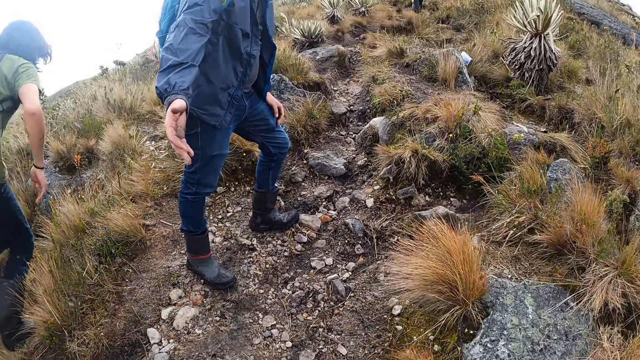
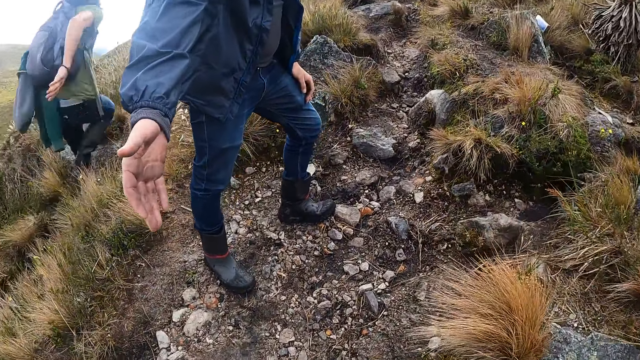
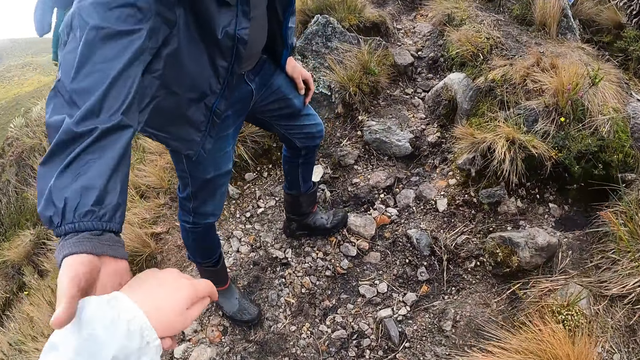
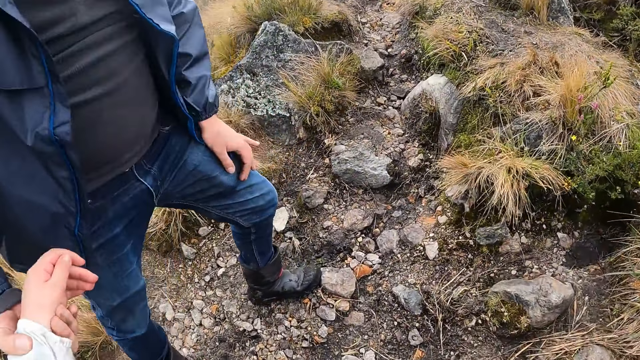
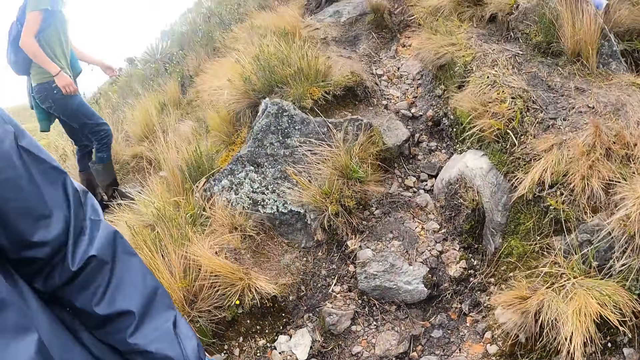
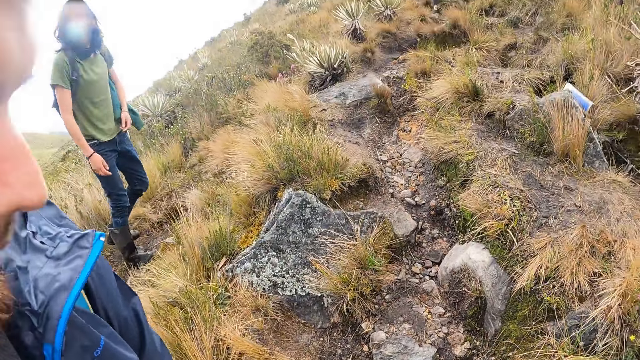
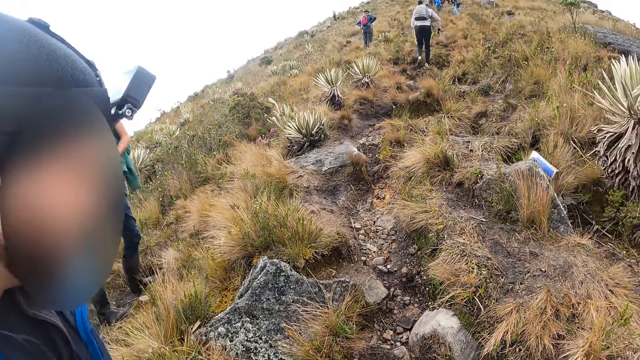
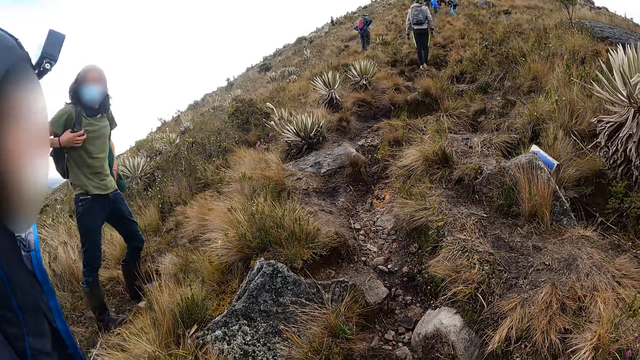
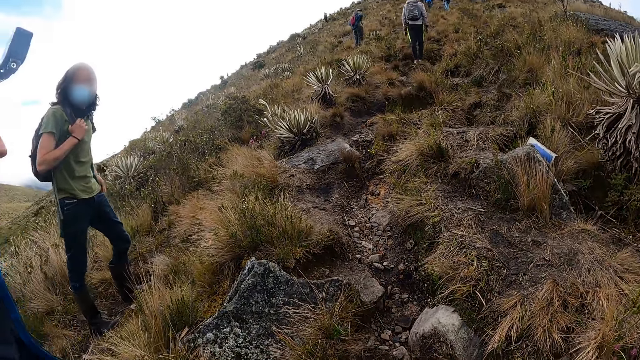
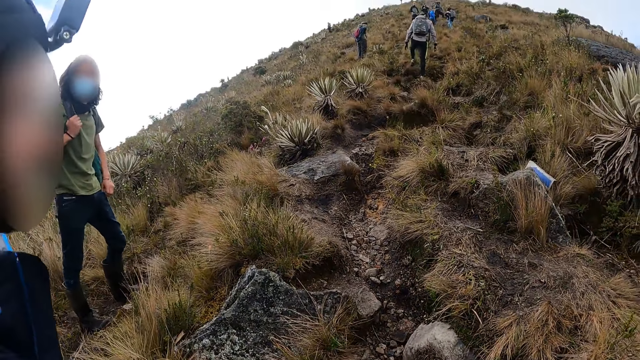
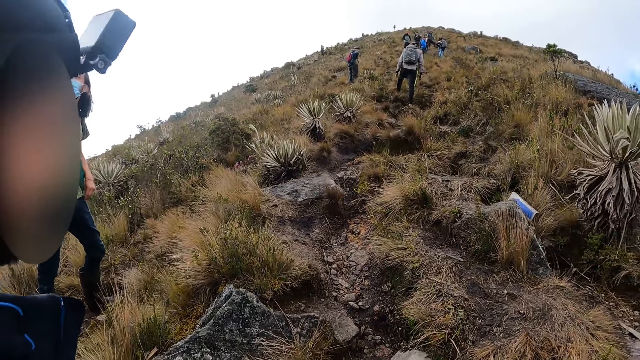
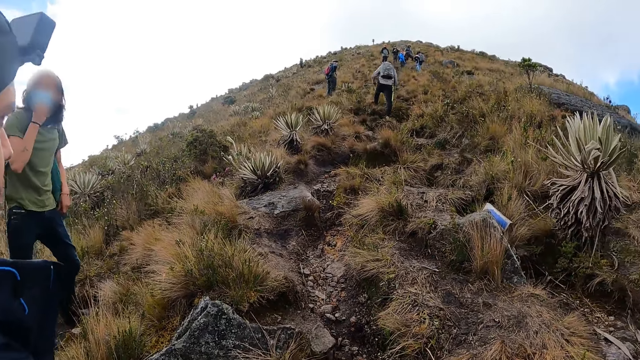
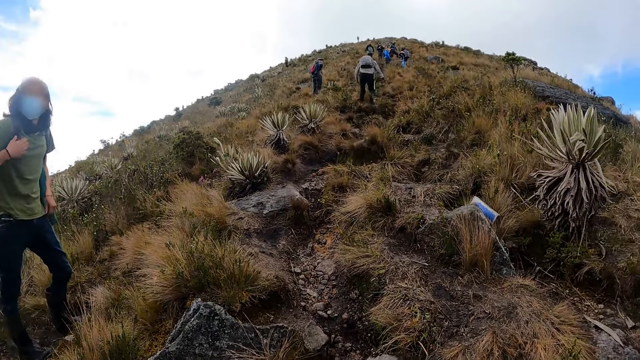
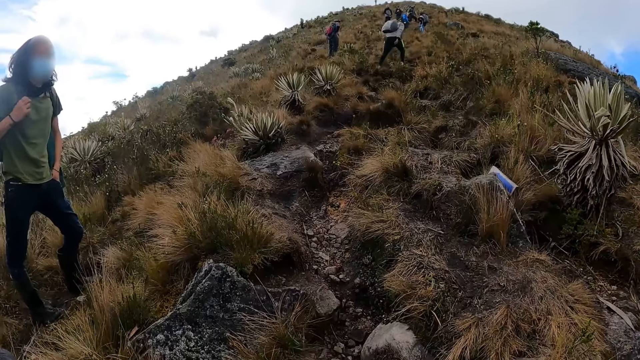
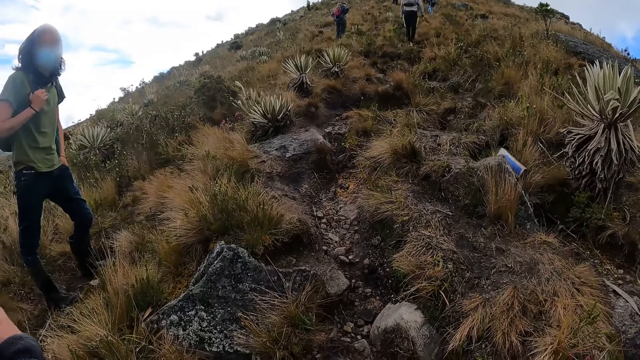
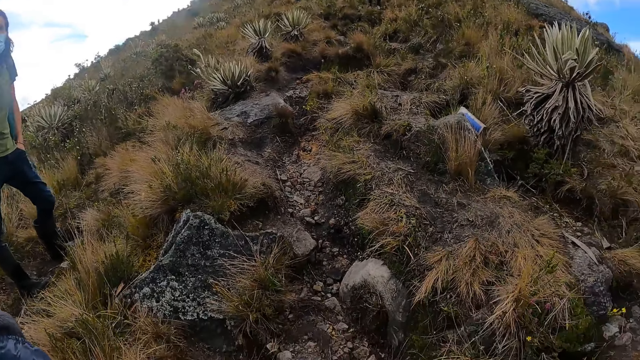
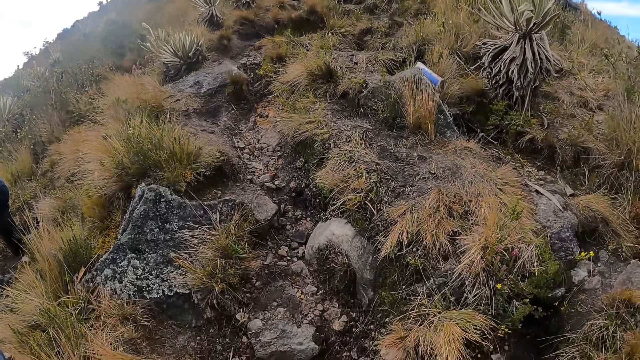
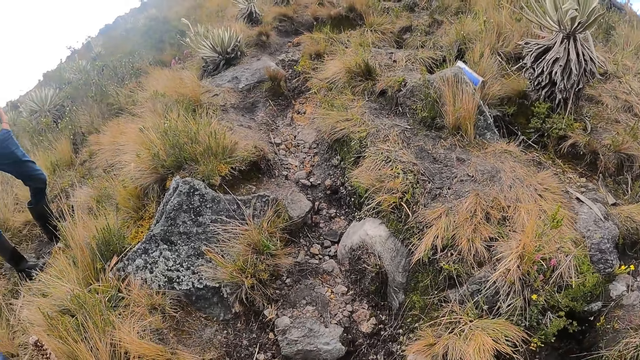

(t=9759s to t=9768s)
A man stretches his right hand towards the camera wearer. He pulls up the camera wearer on the hill with his right hand. He pulls up the camera wearer by his left hand. He holds the hand of the camera wearer. Another man walks up the hill. A third man adjusts a backpack with his right hand. The camera wearer looks around the field.

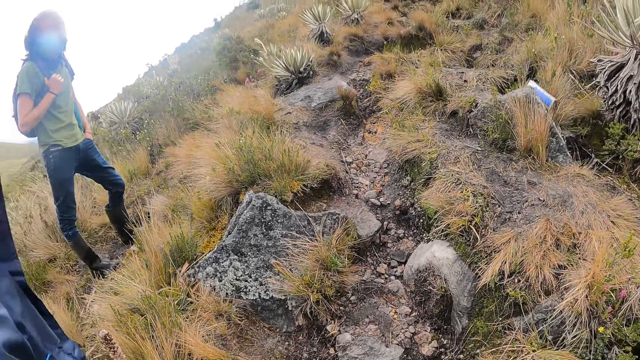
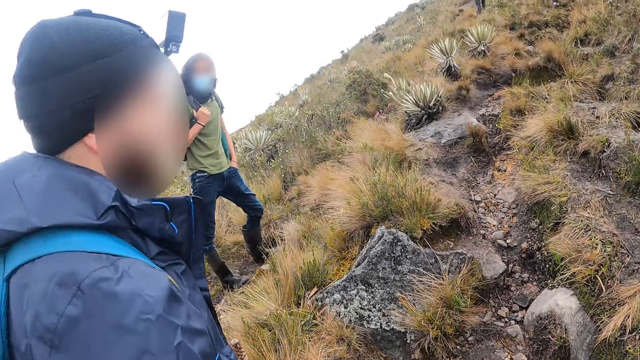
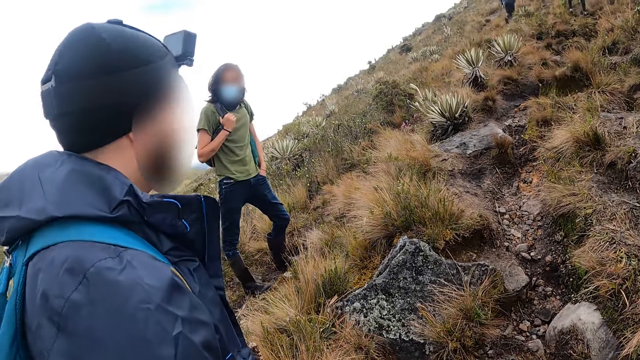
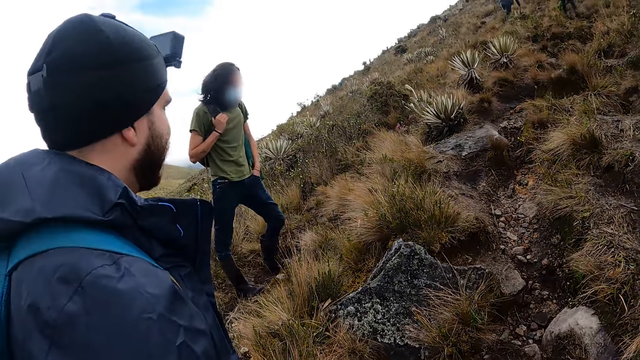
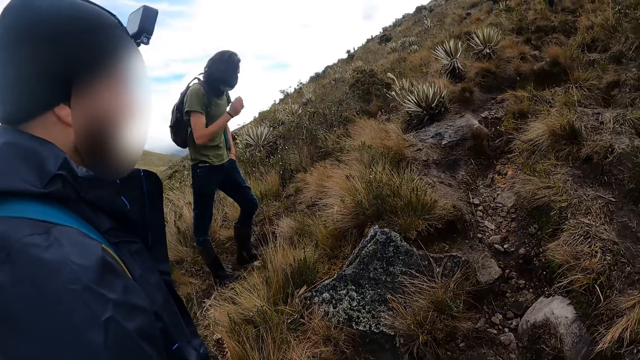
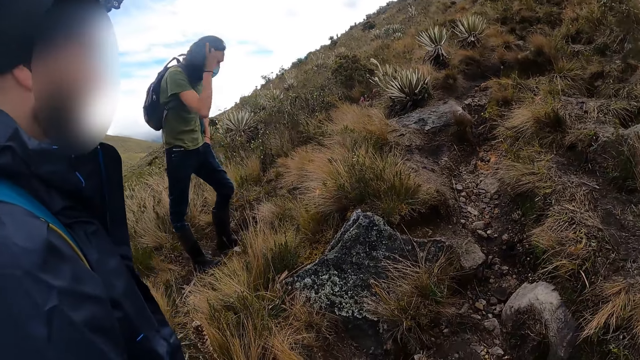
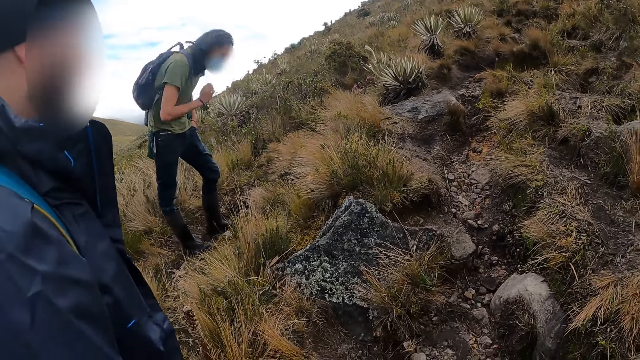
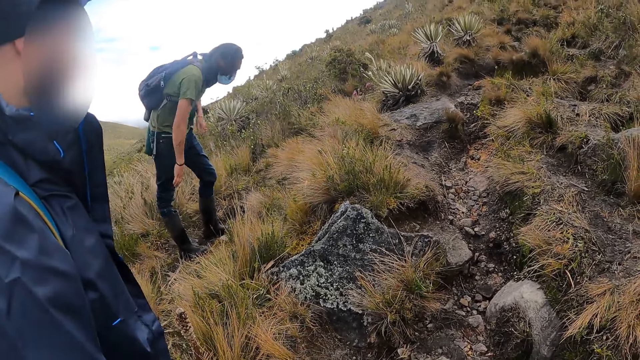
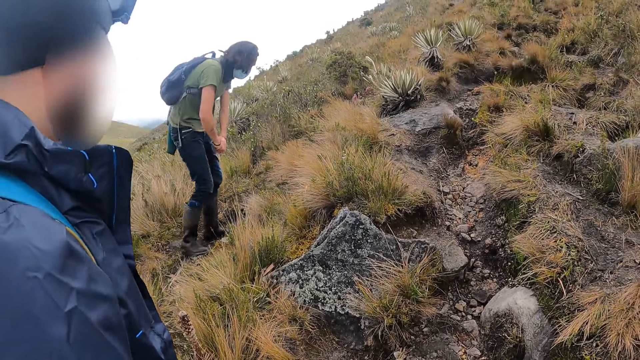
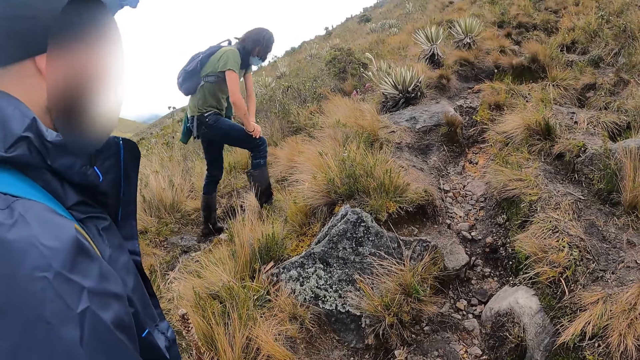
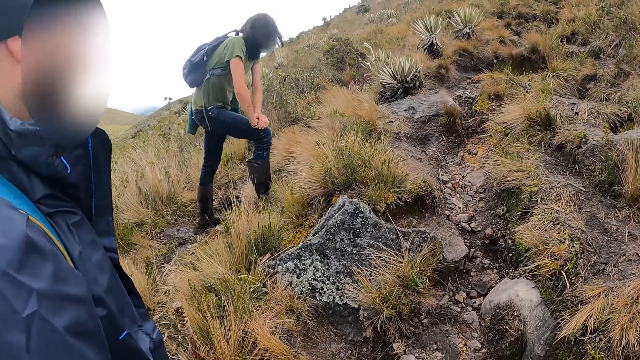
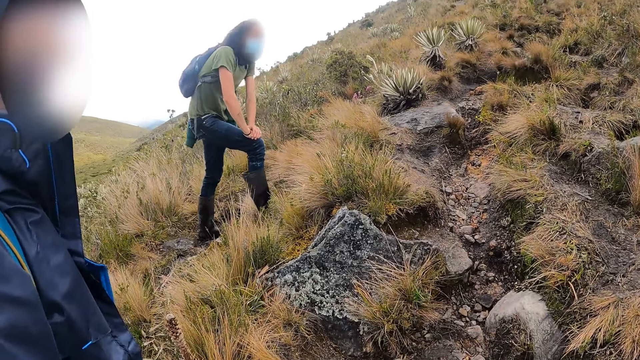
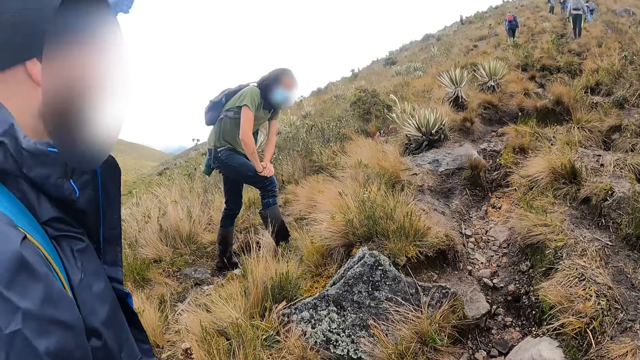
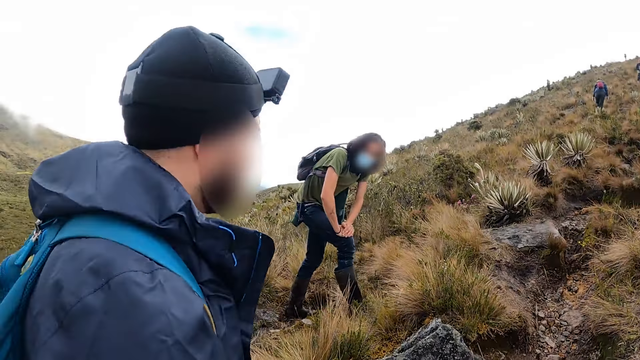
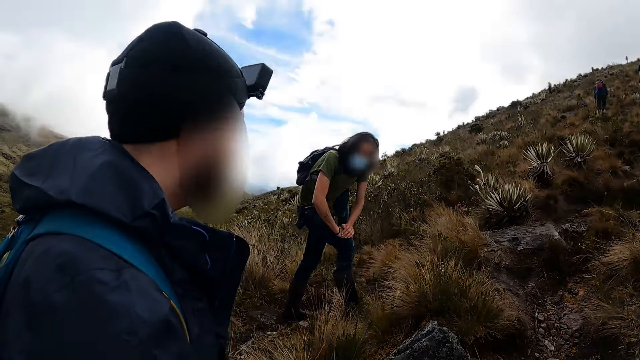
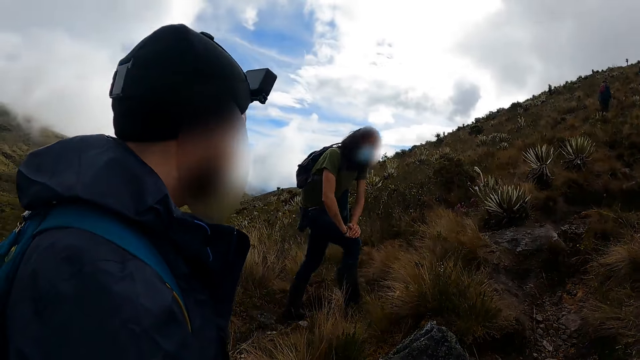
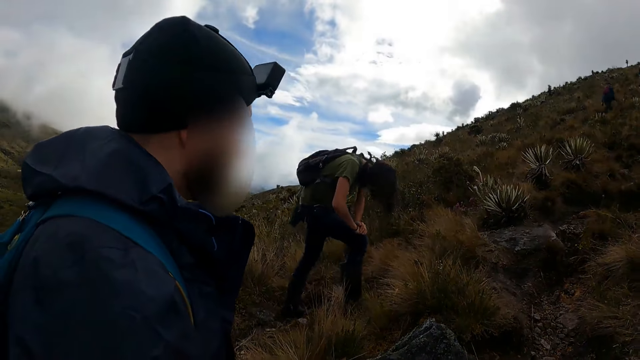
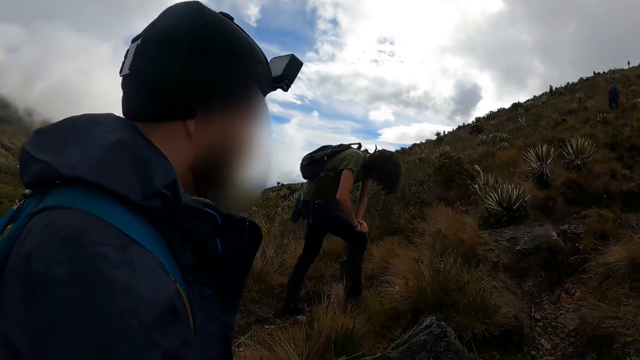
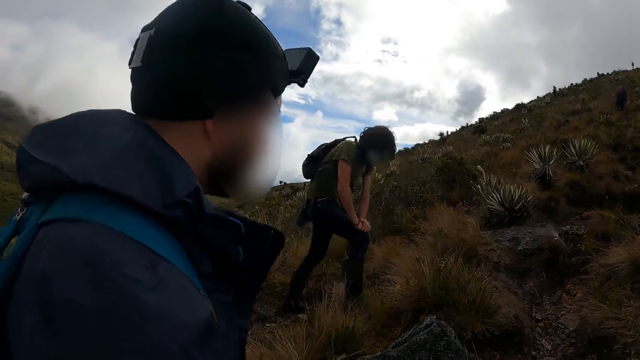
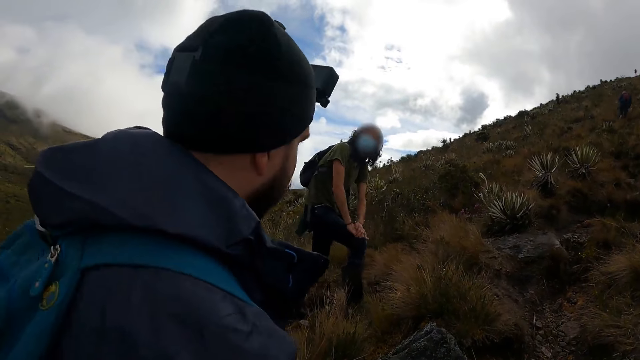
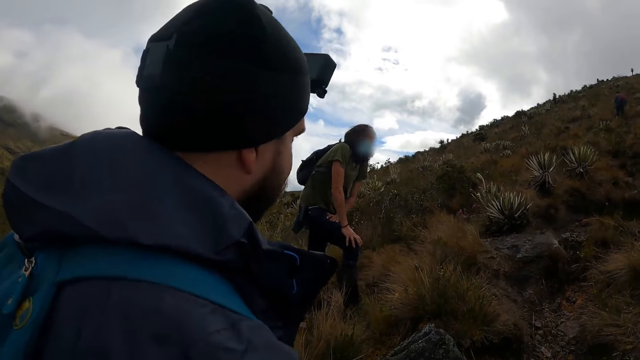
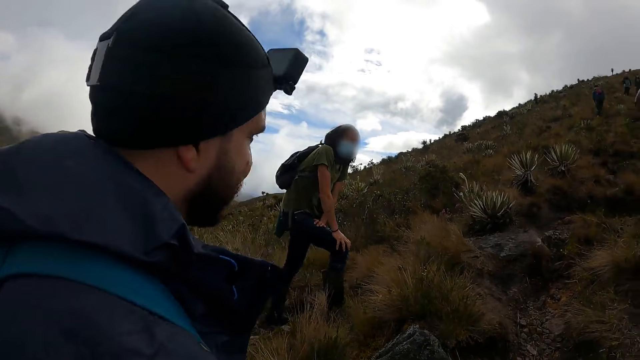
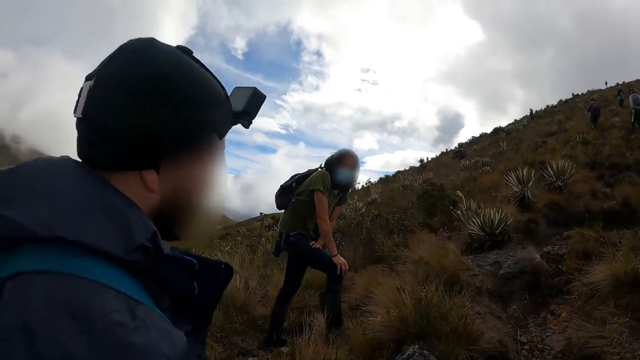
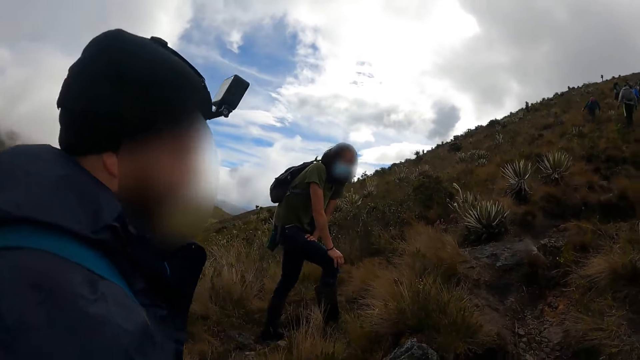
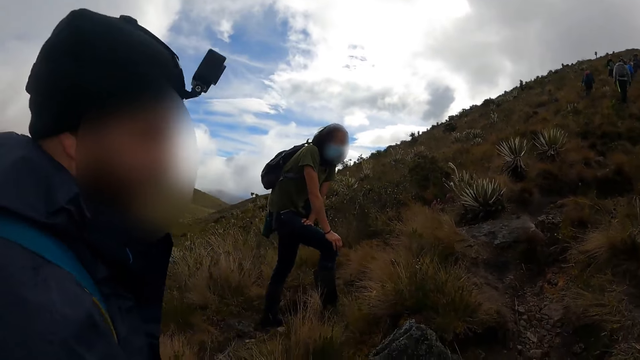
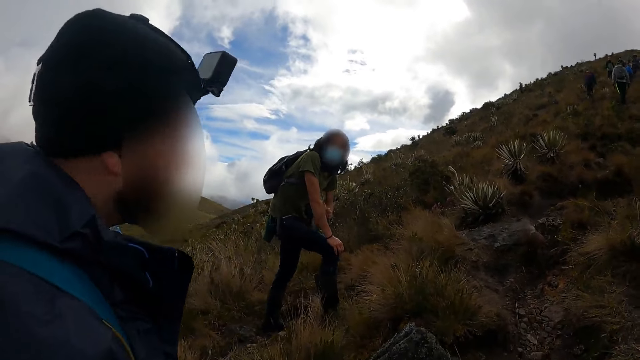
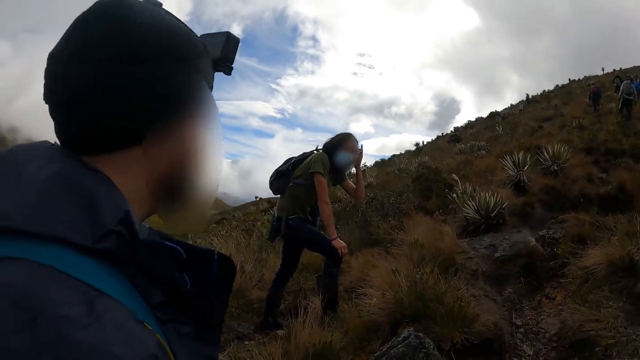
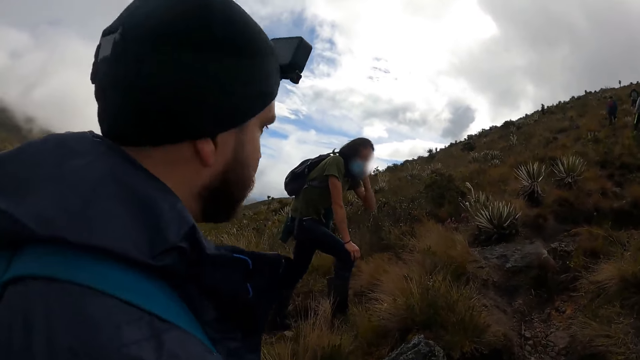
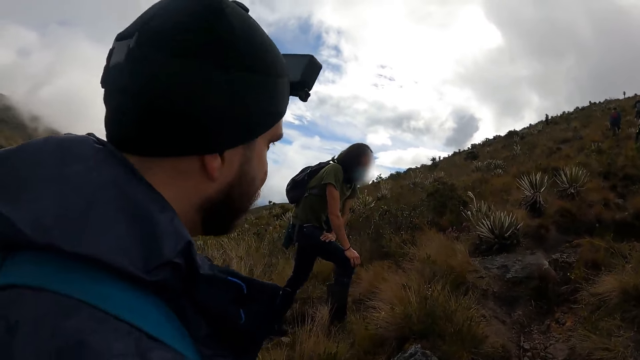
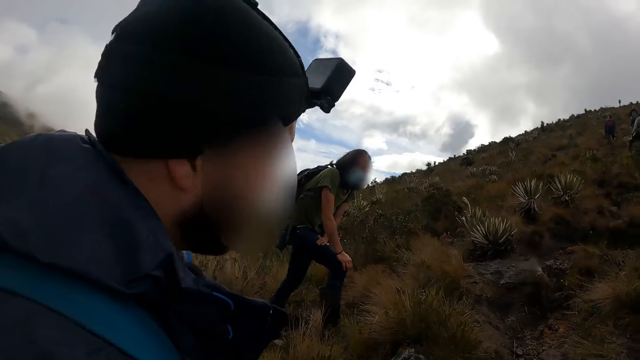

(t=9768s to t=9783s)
A man touches his hair with his right hand. He puts both hands on his right leg. Another man nods his head. A third man nods his head. The first man raises his left hand towards his face. The third man gestures with his hand.
